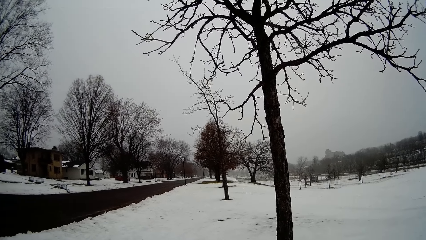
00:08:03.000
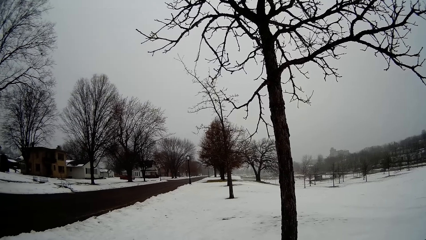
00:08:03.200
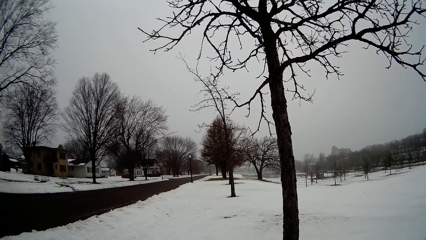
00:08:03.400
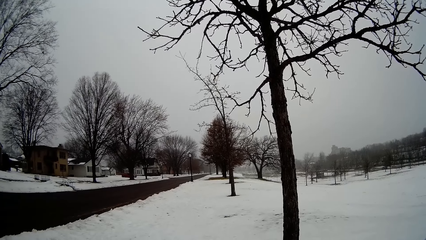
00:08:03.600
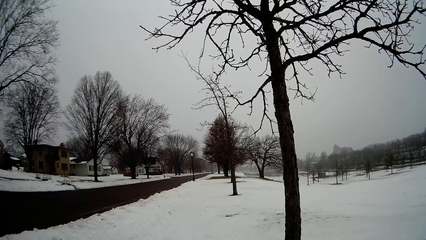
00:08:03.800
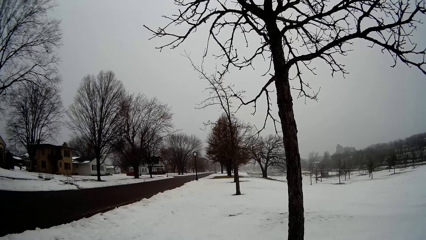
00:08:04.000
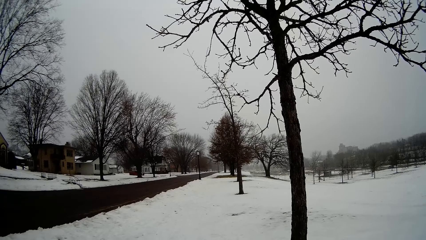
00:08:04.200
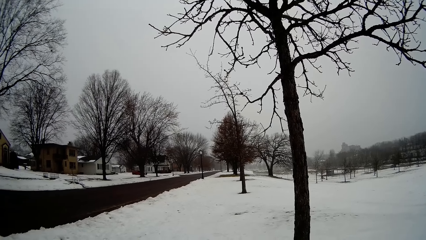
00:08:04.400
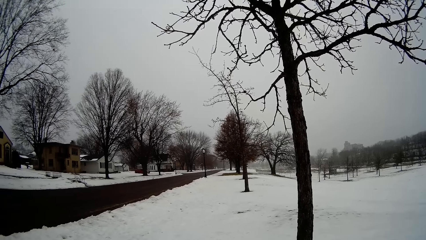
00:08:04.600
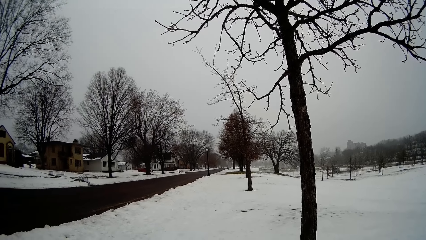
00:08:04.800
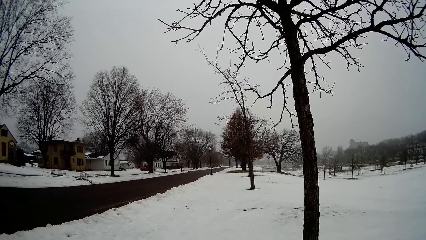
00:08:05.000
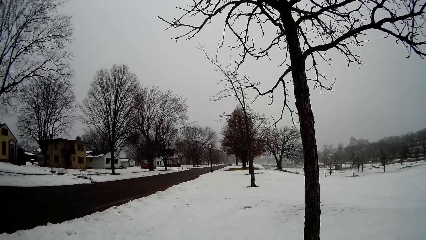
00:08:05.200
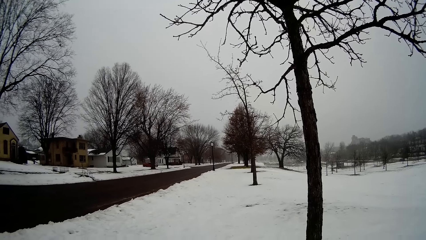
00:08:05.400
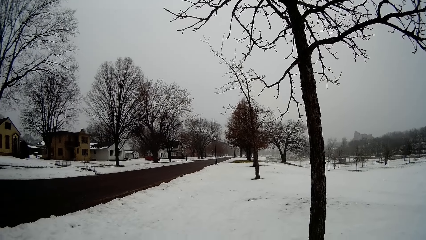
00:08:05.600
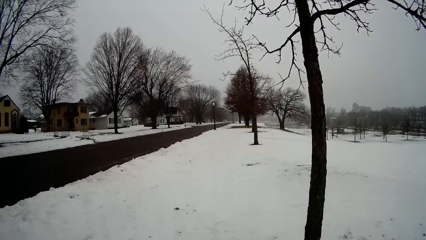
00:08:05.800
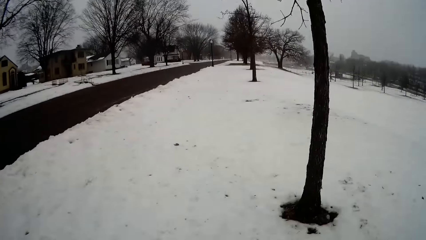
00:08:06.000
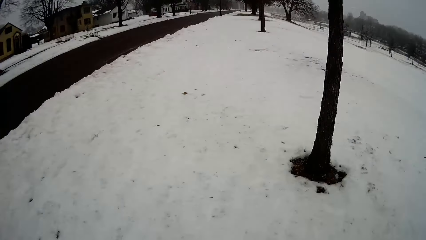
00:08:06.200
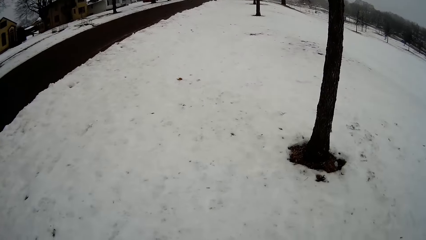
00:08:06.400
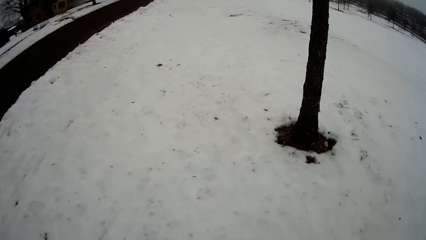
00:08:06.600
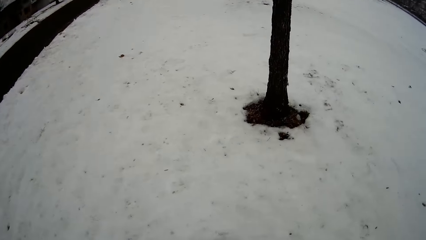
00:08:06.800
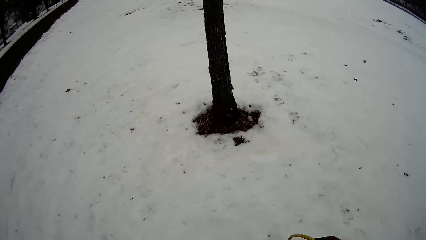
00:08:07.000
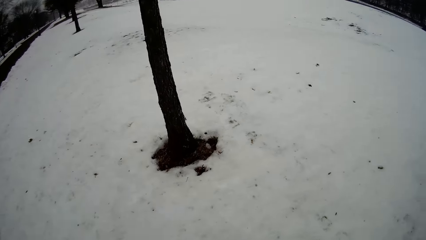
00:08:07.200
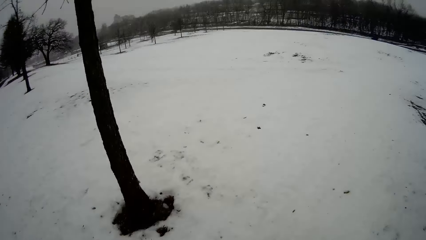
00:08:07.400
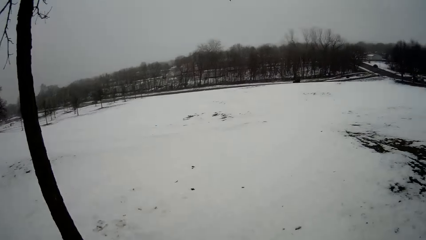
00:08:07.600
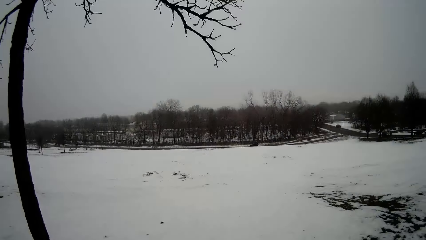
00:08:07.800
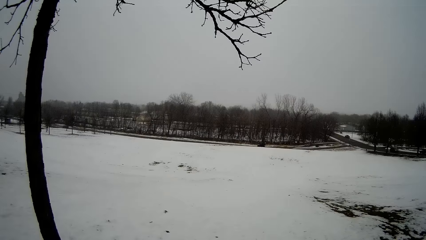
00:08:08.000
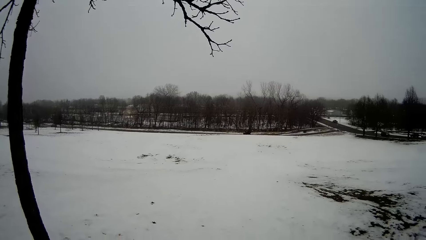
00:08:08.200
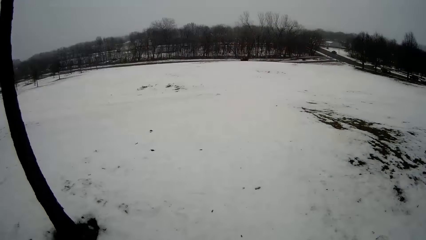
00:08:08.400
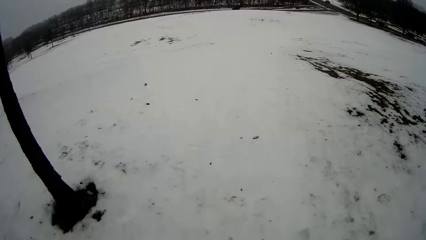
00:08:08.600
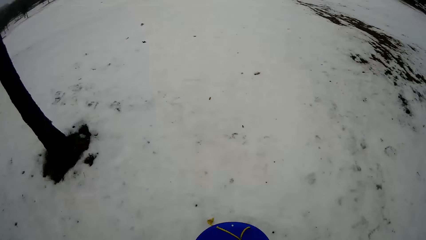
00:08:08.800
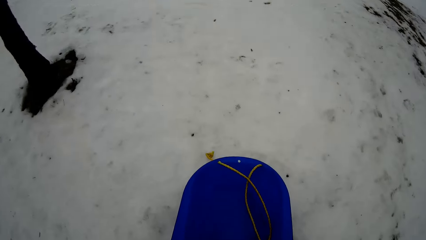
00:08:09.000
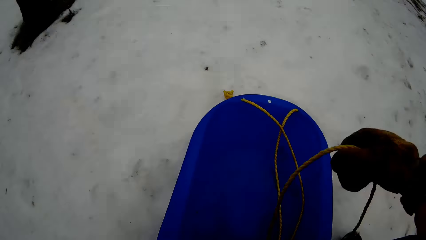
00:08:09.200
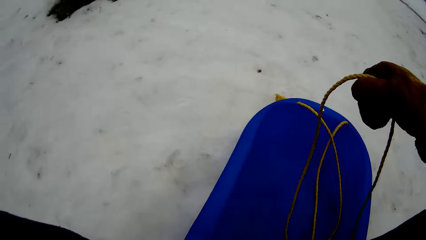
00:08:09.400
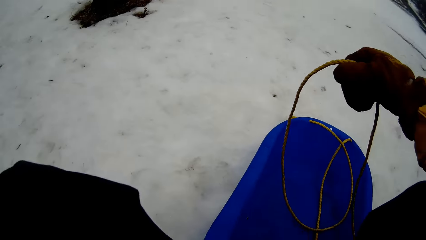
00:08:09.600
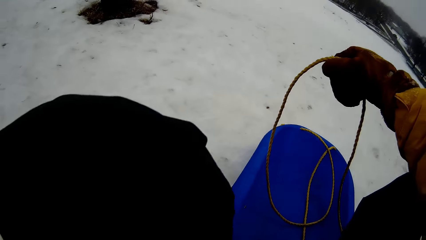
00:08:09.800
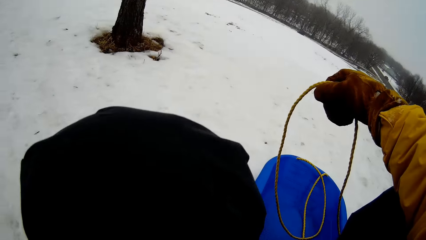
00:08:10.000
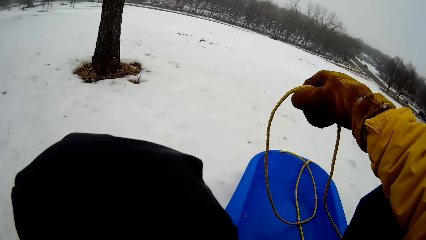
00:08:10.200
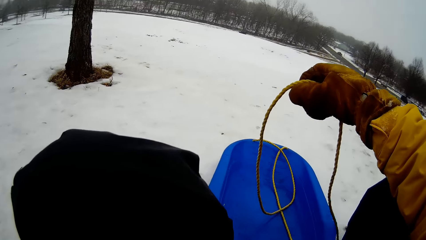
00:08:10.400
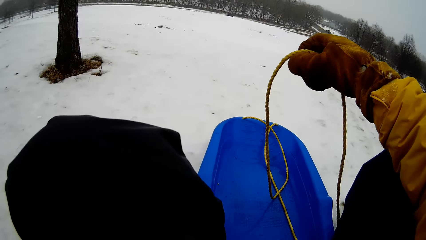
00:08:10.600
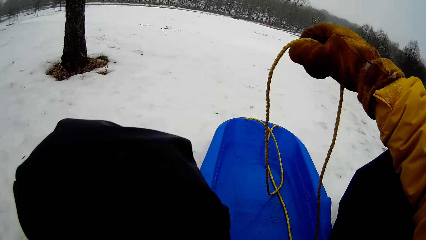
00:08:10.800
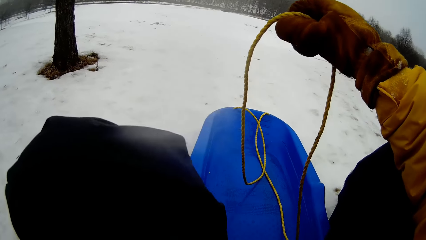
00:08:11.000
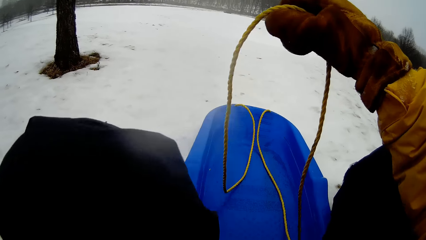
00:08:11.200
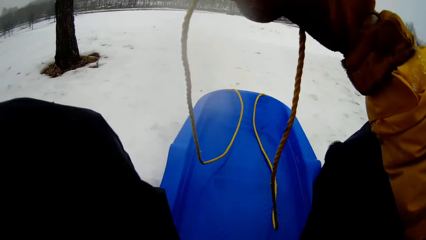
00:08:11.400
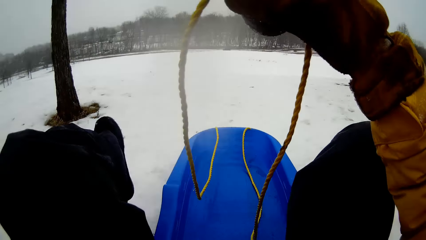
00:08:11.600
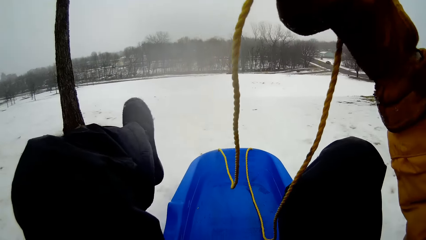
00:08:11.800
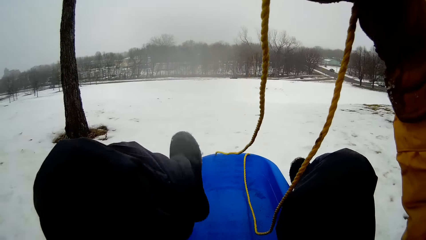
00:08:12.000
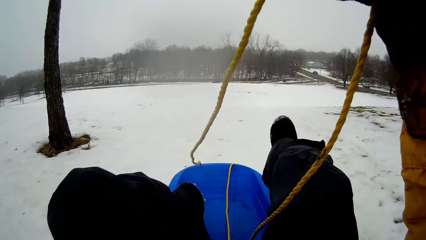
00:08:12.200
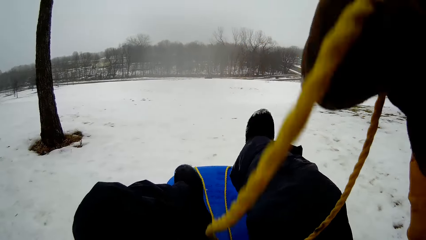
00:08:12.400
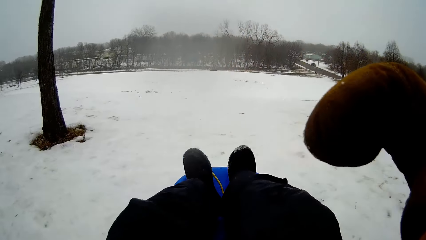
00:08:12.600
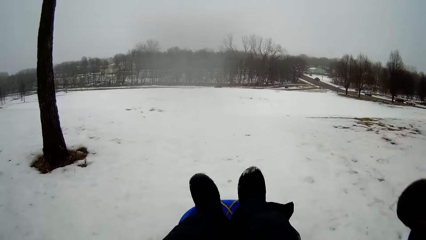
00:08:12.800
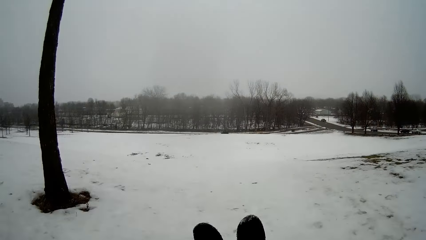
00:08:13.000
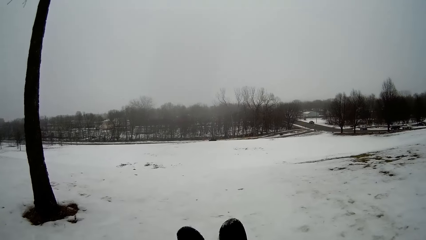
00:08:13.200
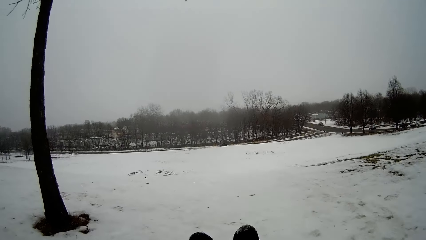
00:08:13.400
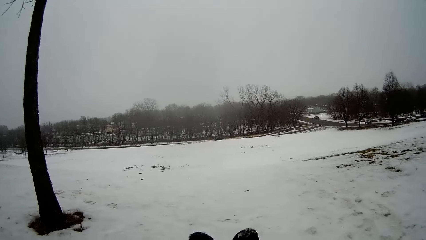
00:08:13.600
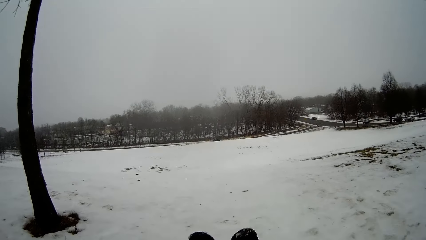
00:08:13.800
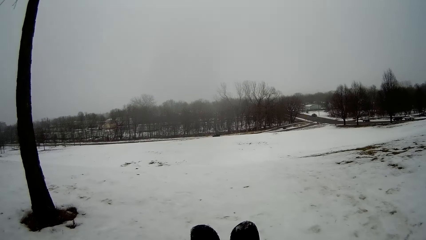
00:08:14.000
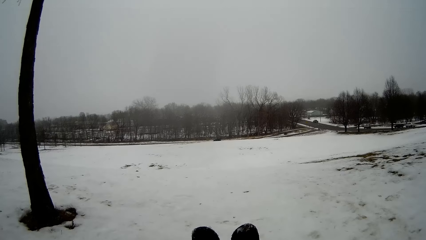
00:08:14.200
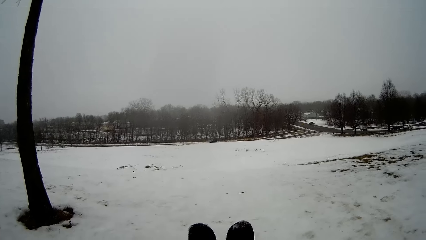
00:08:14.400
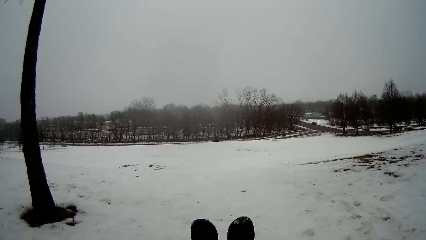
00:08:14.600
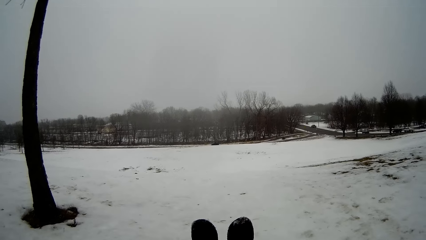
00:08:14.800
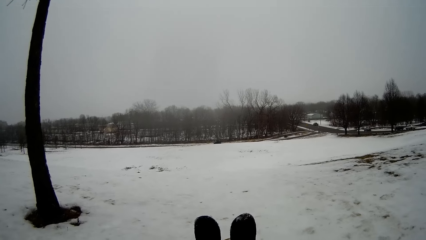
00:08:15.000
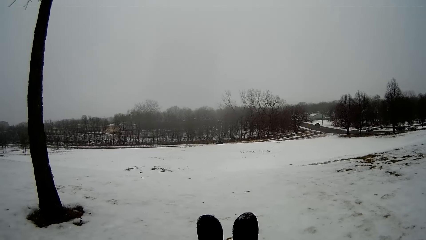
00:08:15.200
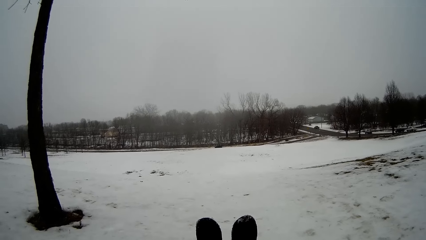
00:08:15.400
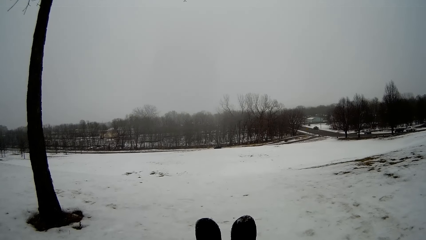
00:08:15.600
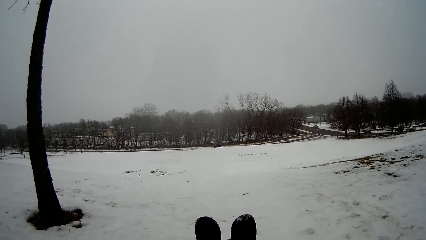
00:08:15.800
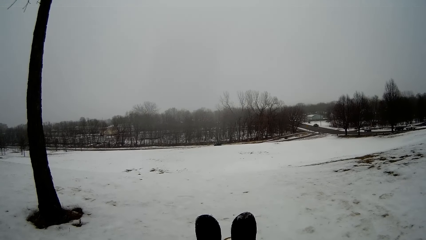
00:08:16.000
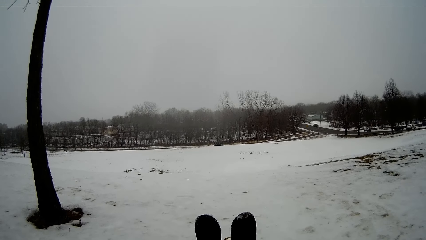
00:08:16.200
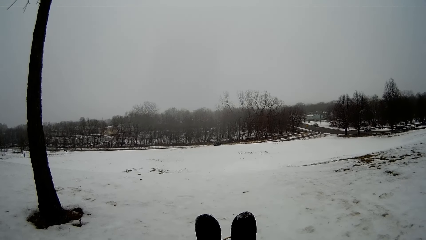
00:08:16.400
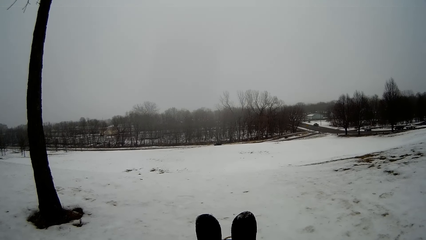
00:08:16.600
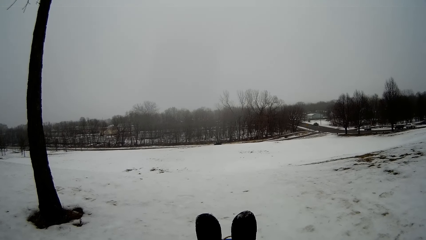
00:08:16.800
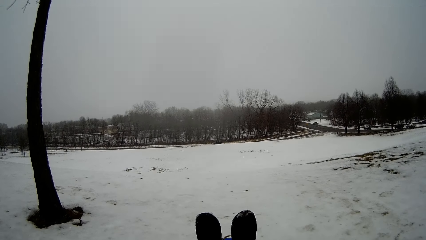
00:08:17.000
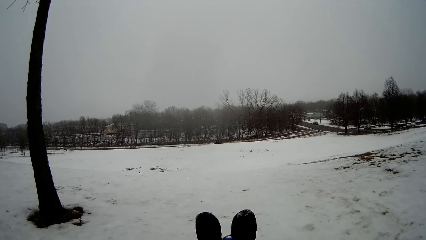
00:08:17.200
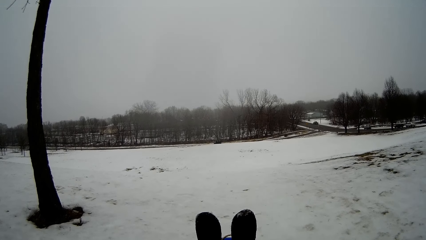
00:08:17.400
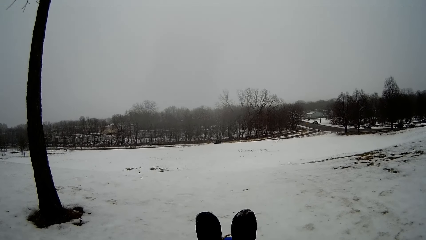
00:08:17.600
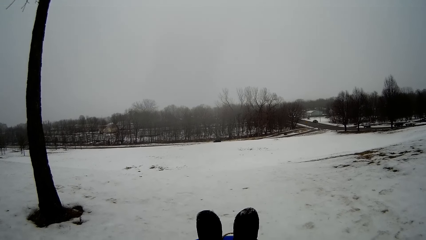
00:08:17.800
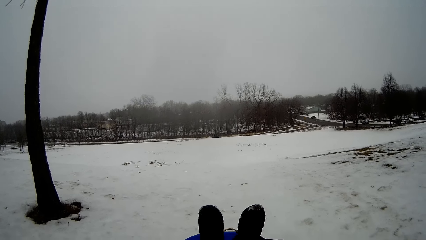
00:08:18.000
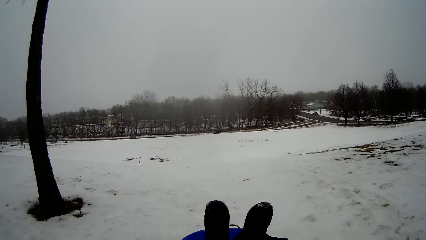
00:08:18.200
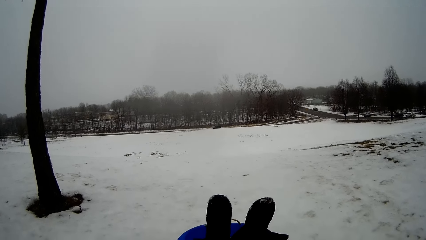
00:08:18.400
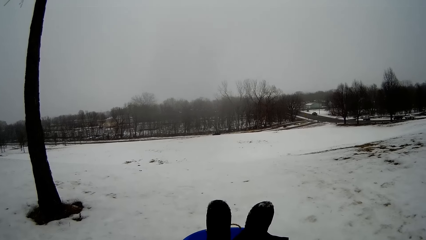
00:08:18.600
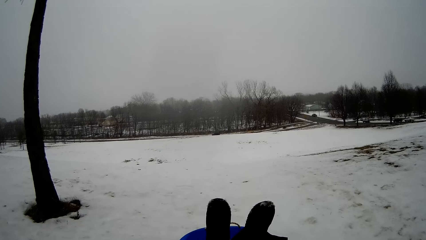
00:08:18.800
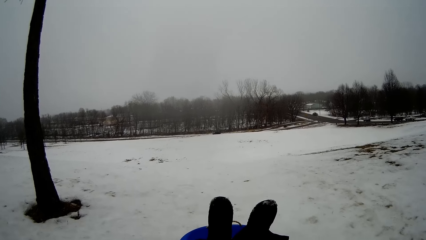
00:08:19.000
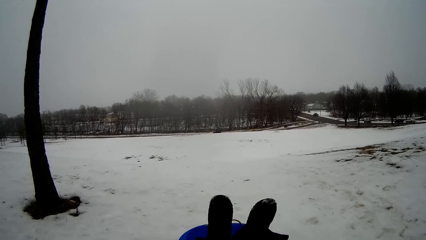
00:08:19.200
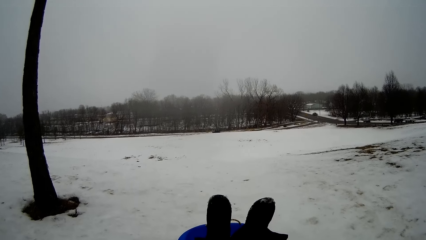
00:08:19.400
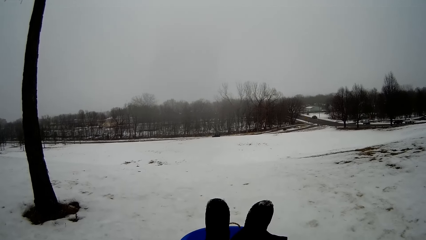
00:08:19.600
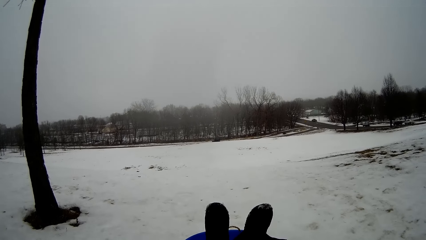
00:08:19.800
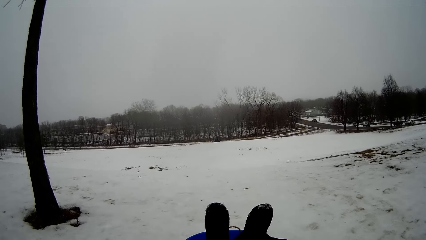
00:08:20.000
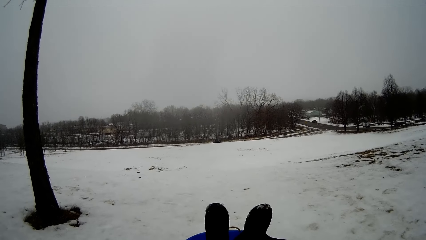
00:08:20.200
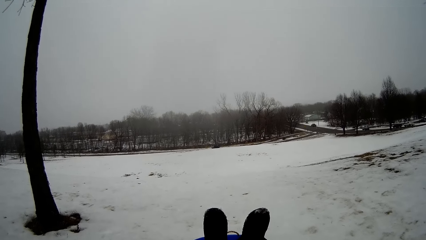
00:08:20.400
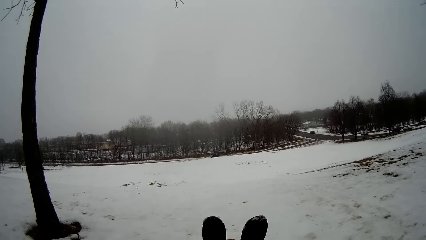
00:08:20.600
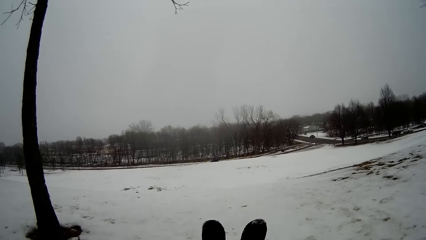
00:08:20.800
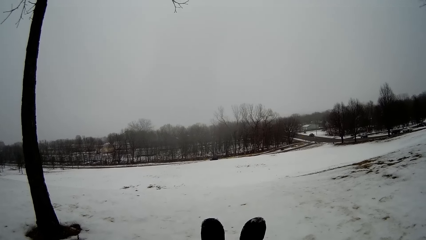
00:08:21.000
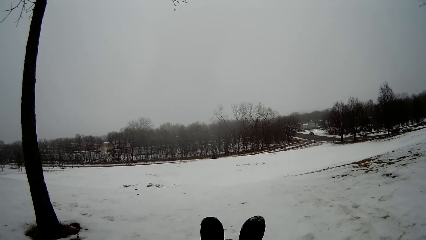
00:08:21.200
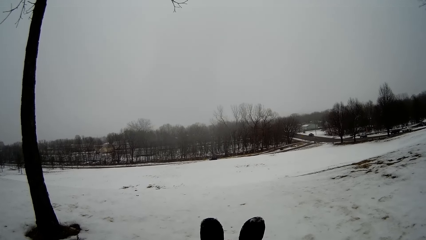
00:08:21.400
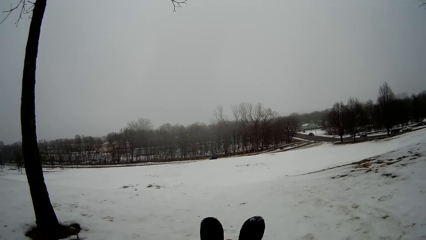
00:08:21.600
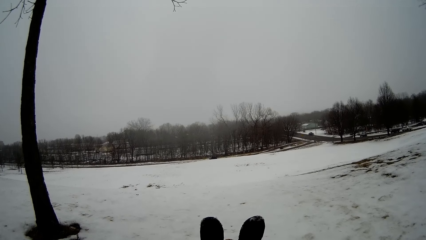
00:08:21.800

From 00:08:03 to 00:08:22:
The camera wearer sits on the snow sled. They stretch their legs. They look around.
